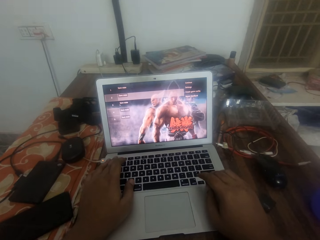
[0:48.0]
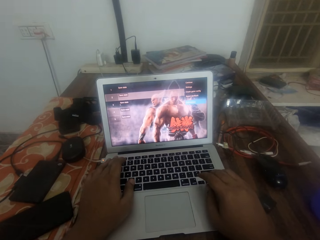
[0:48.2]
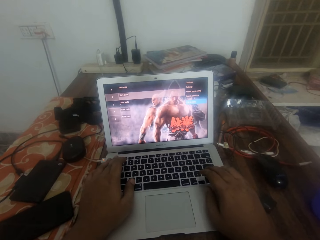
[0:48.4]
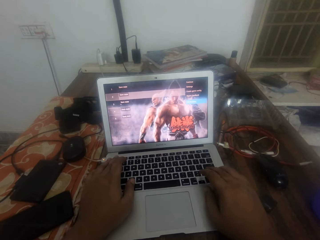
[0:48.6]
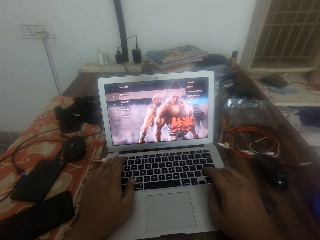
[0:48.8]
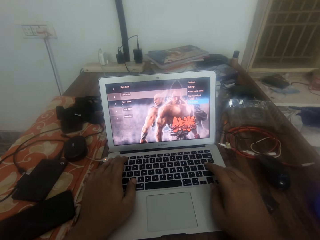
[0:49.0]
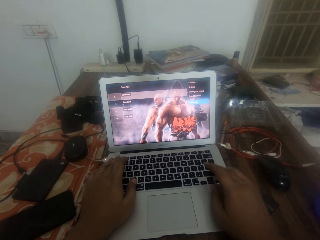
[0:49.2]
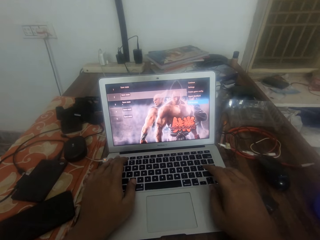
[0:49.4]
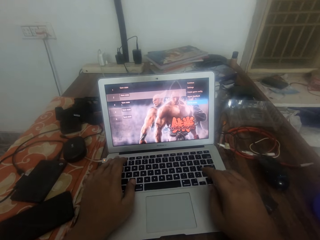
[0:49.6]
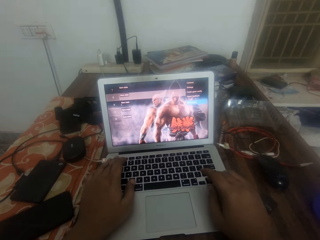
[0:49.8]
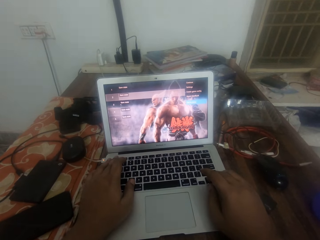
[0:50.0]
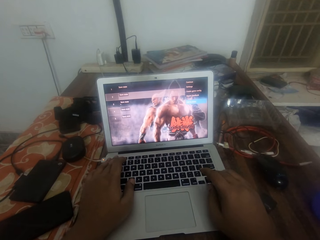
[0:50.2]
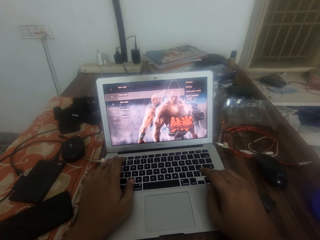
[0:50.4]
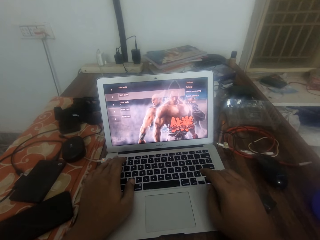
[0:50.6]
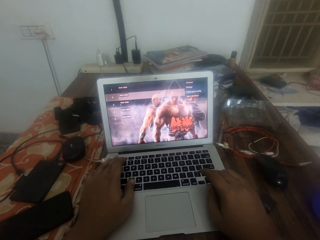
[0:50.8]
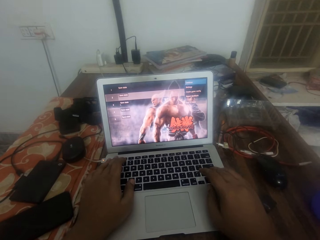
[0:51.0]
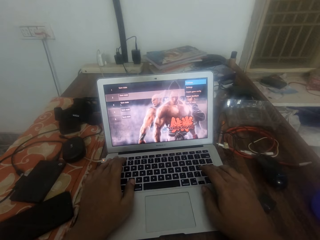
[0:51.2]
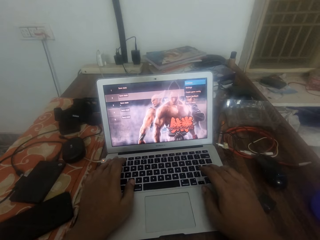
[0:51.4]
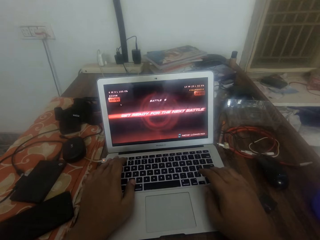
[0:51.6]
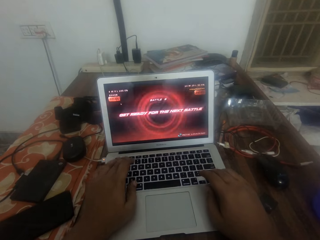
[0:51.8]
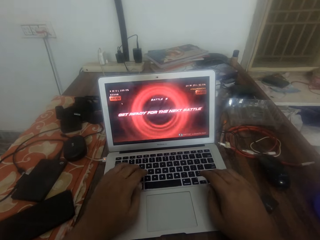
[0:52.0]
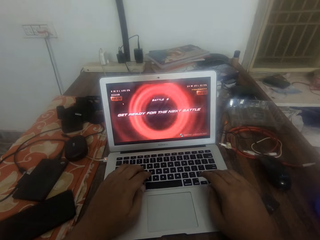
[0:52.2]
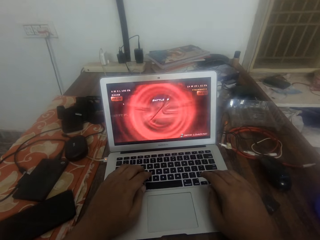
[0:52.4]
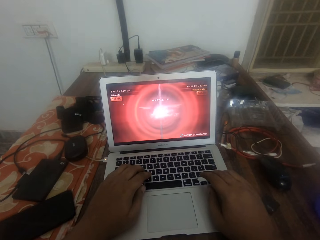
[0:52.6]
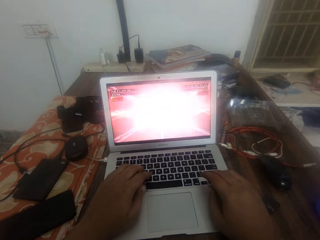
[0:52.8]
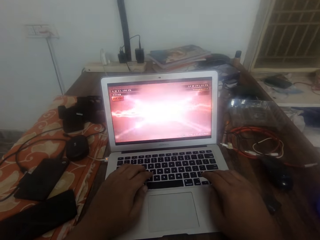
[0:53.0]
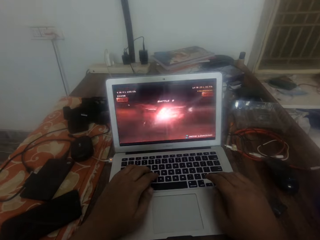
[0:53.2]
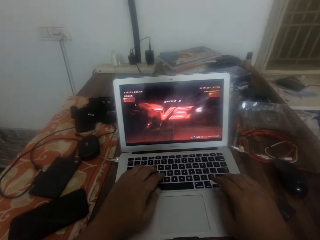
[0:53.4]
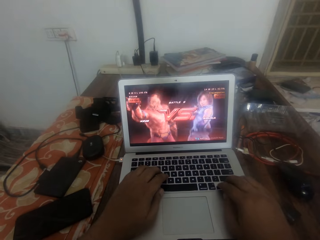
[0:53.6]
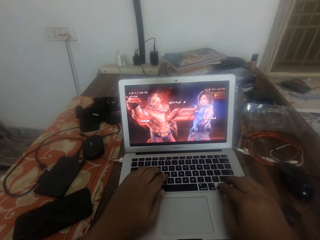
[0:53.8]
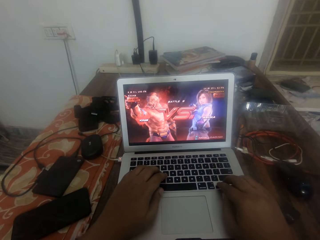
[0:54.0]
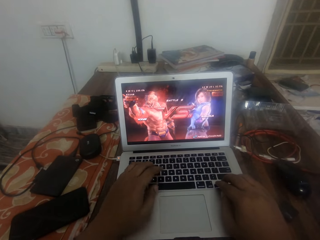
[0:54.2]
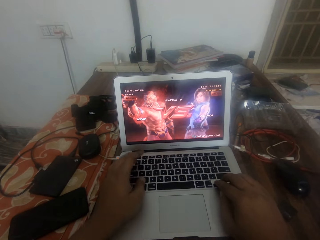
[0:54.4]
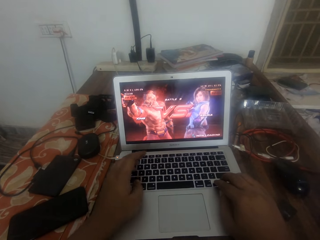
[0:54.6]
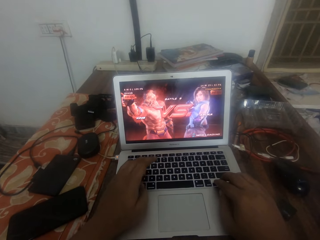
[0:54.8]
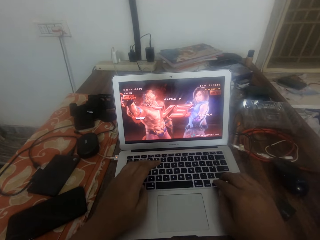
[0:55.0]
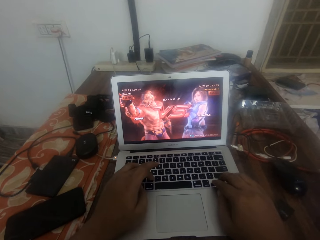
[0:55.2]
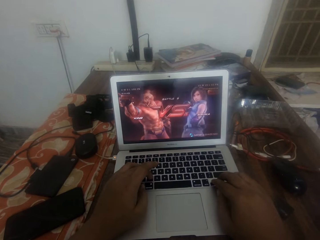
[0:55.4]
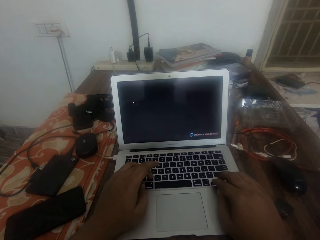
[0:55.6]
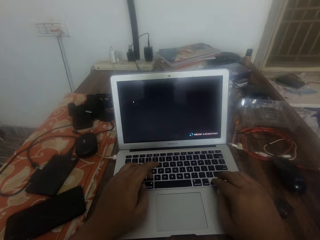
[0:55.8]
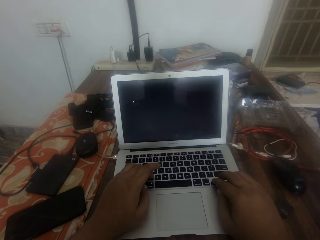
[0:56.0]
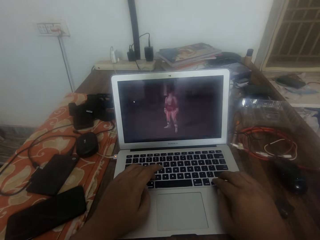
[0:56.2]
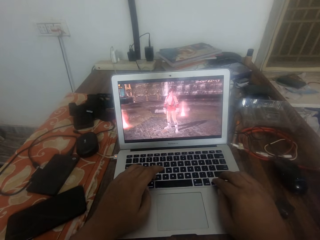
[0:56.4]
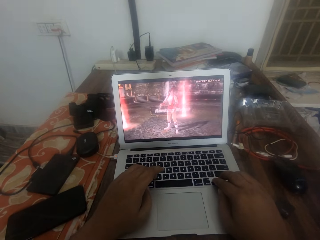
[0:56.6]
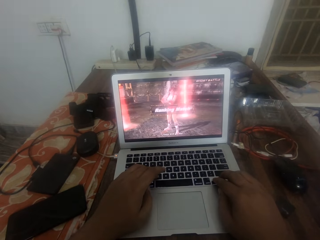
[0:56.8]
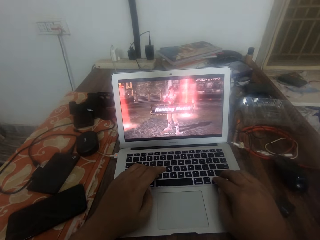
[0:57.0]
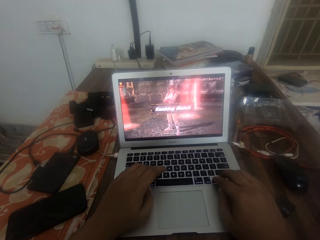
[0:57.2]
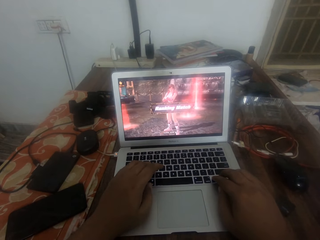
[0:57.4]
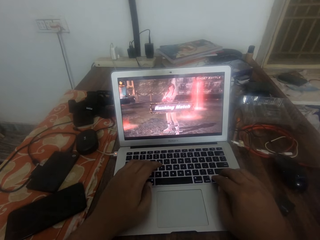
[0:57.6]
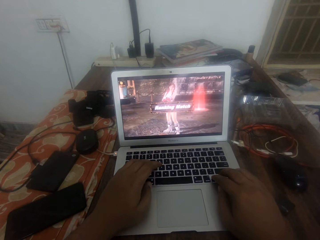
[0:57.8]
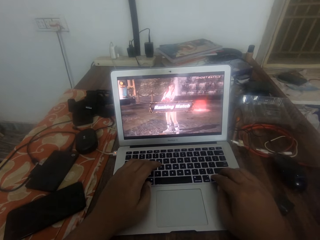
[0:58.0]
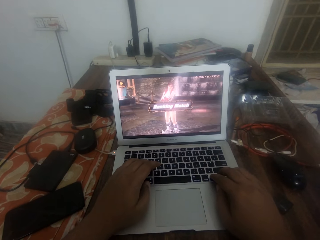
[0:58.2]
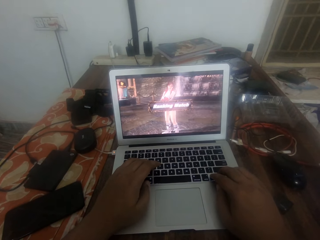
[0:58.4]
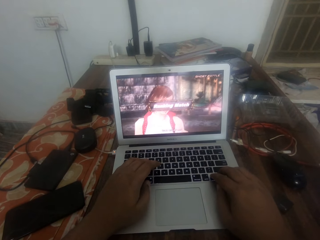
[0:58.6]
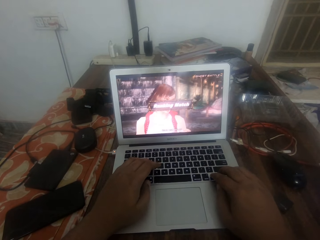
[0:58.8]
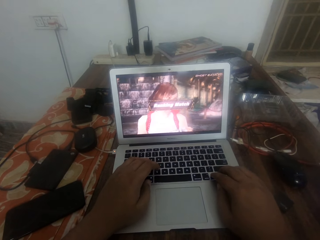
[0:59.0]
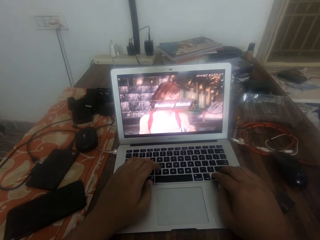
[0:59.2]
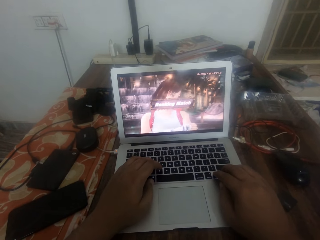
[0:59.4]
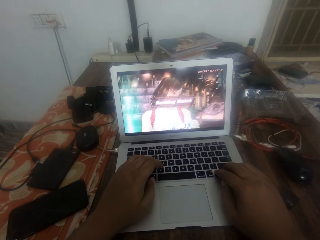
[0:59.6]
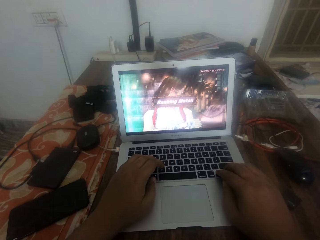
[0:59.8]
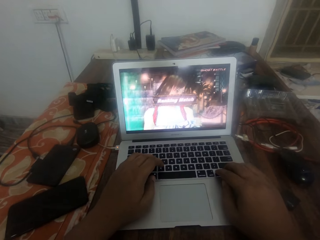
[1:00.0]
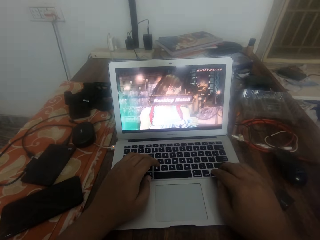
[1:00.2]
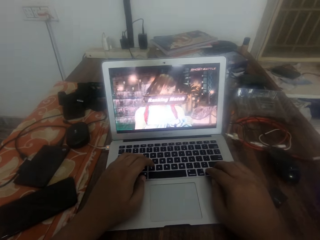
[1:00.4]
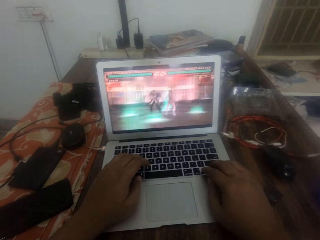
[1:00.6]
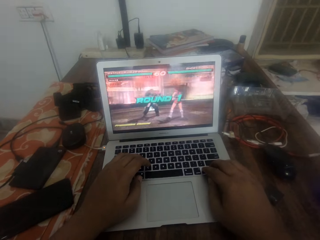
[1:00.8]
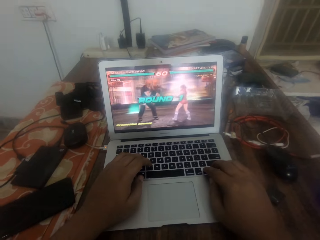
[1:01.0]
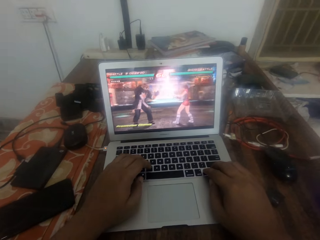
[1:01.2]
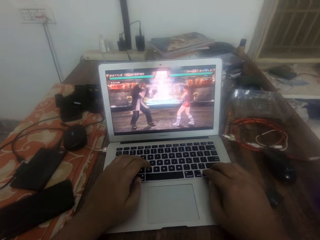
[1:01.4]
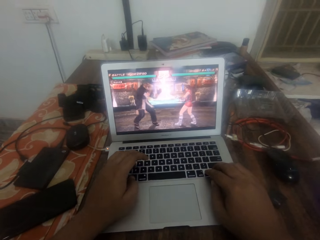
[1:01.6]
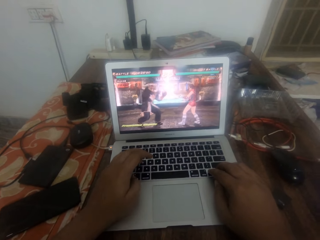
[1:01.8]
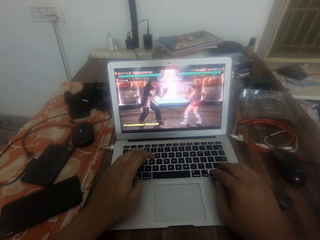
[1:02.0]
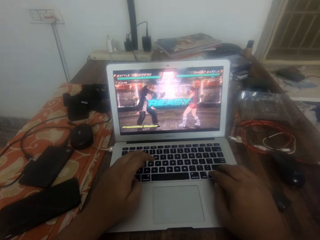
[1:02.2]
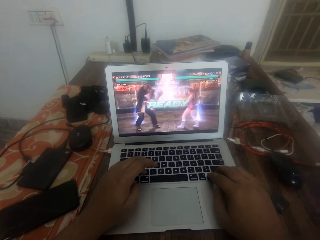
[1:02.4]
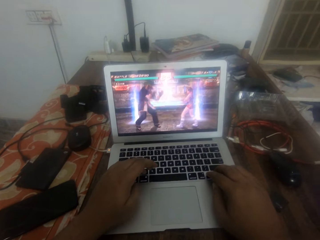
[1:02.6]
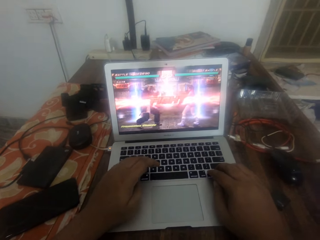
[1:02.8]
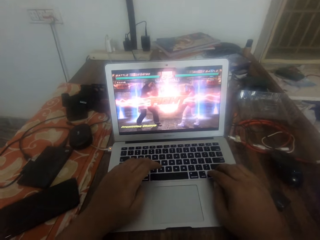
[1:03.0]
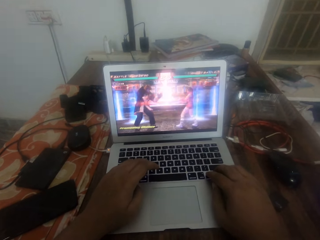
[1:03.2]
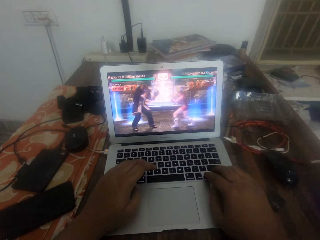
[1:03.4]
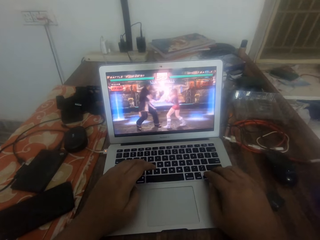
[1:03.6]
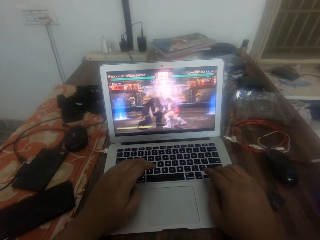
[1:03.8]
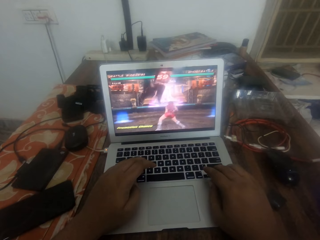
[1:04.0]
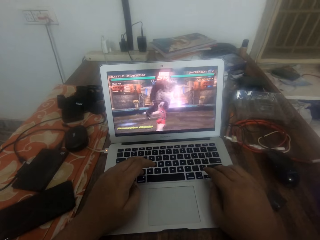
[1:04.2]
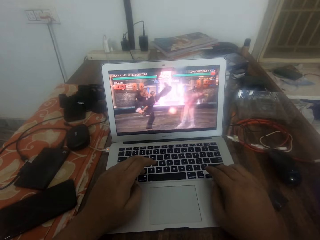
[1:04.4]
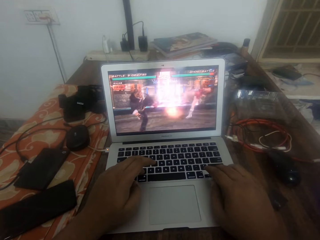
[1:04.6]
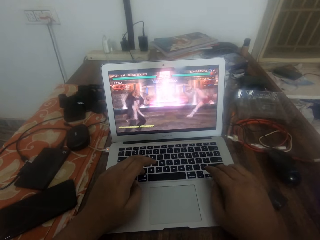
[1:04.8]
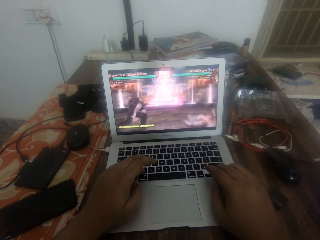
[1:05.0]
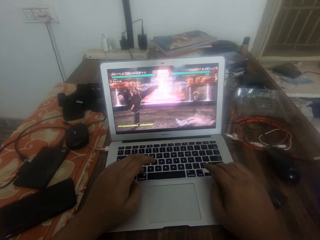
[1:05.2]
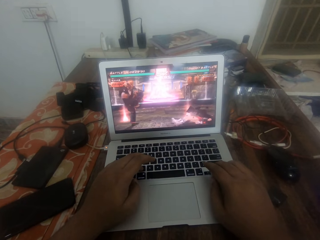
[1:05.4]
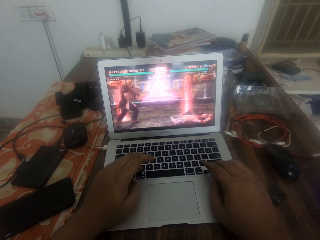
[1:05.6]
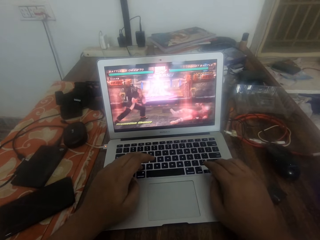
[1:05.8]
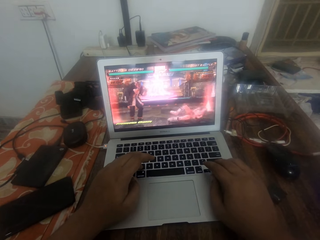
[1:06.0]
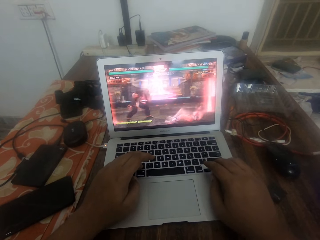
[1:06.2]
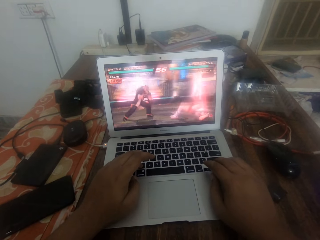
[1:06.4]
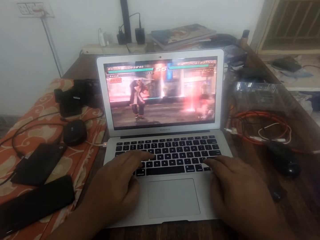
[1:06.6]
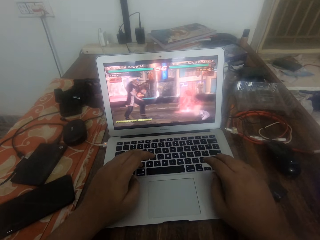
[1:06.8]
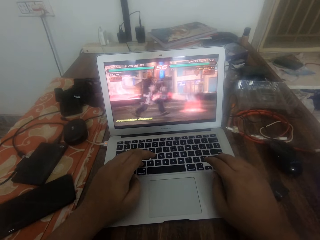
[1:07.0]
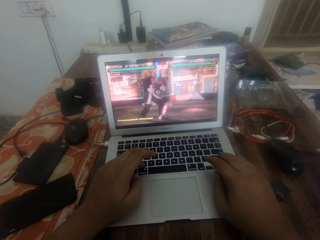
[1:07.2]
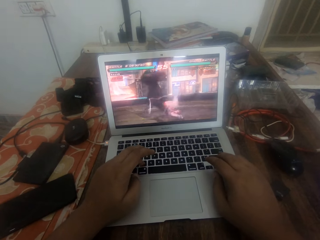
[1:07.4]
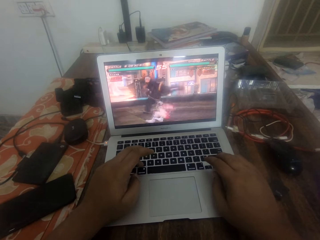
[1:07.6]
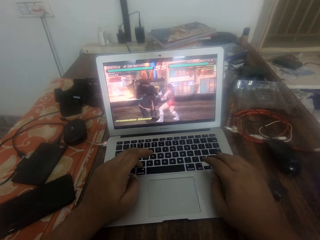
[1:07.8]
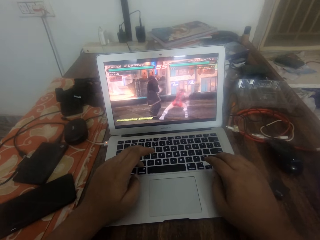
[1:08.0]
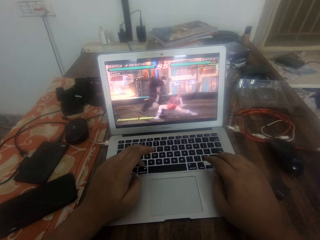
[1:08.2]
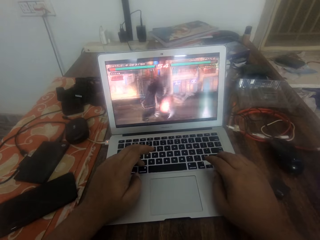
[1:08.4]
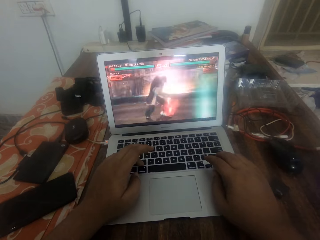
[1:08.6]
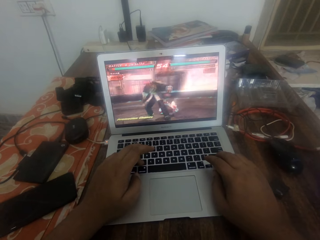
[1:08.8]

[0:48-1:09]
The camera wearer holds the laptop keyboard with both hands. He presses the laptop keyboard with his fingers. He plays a game on the laptop.
